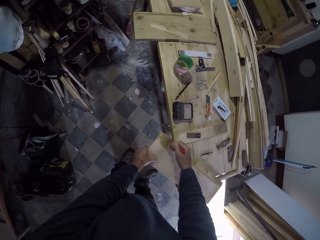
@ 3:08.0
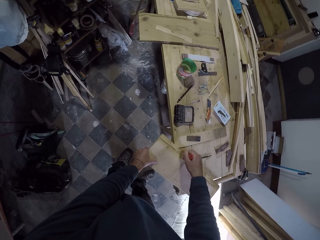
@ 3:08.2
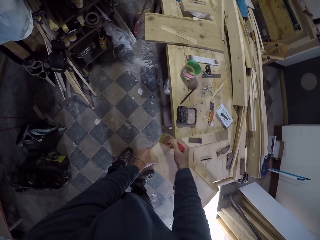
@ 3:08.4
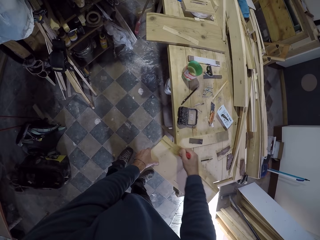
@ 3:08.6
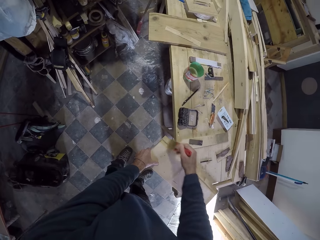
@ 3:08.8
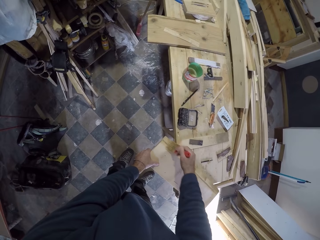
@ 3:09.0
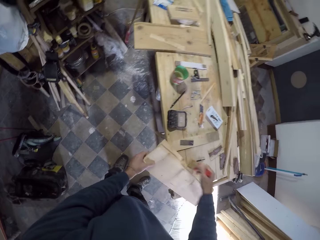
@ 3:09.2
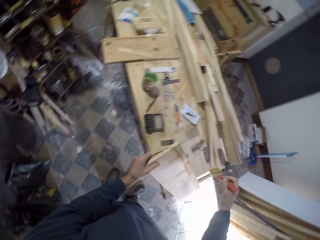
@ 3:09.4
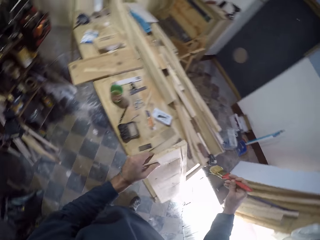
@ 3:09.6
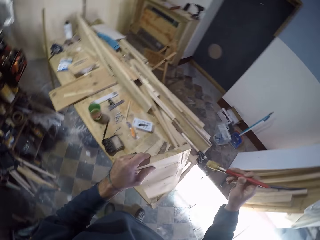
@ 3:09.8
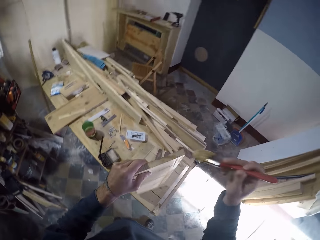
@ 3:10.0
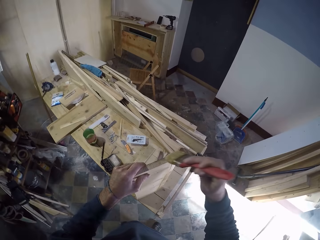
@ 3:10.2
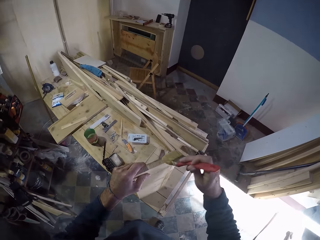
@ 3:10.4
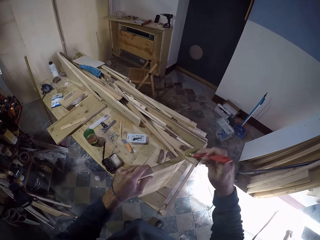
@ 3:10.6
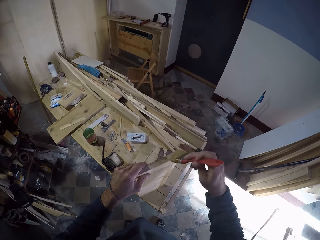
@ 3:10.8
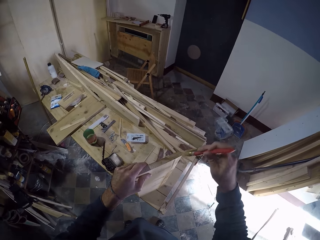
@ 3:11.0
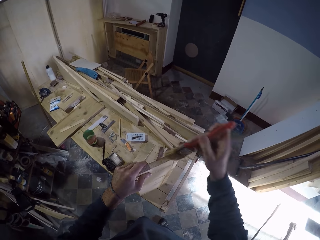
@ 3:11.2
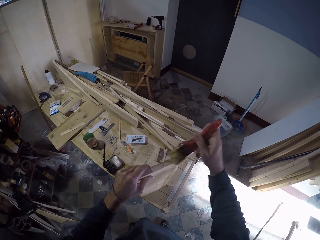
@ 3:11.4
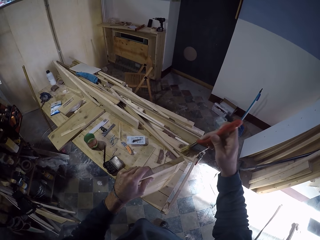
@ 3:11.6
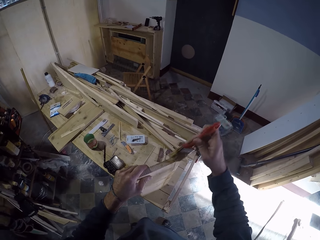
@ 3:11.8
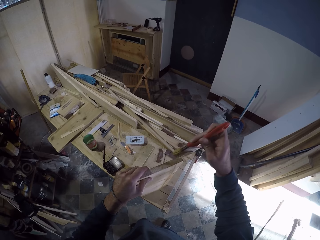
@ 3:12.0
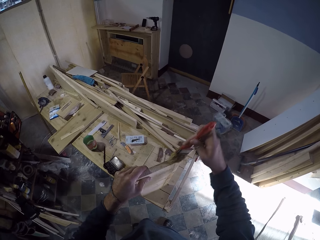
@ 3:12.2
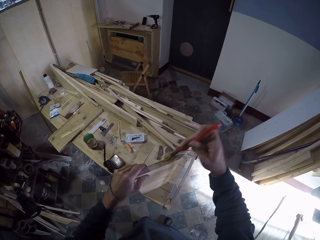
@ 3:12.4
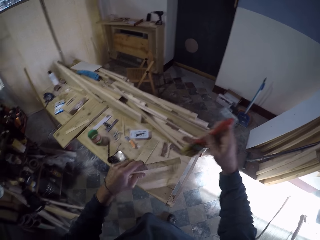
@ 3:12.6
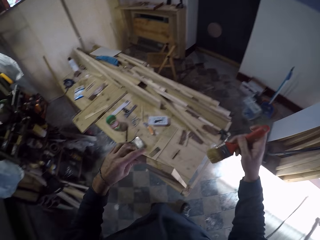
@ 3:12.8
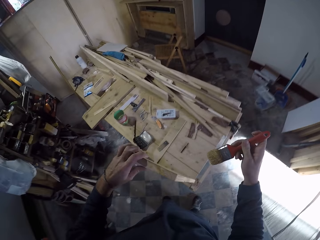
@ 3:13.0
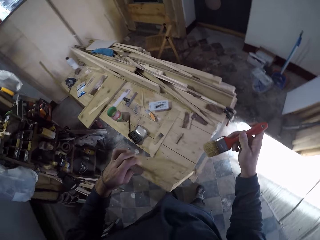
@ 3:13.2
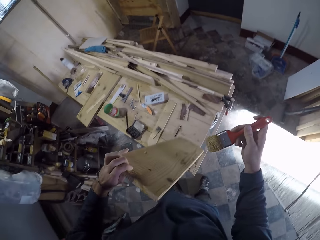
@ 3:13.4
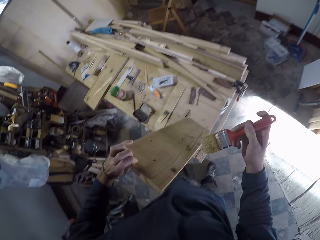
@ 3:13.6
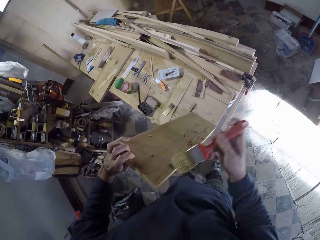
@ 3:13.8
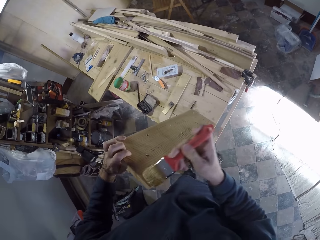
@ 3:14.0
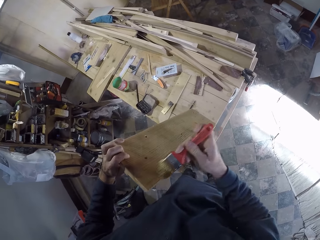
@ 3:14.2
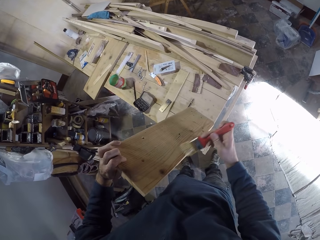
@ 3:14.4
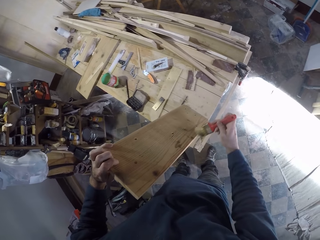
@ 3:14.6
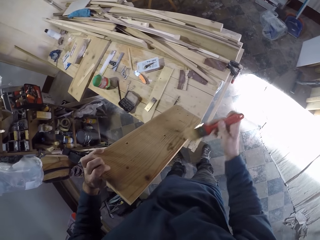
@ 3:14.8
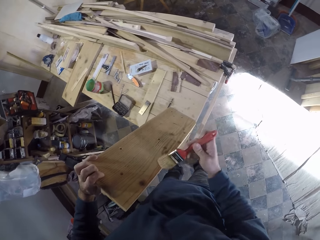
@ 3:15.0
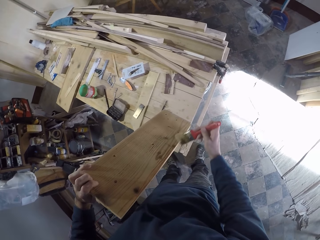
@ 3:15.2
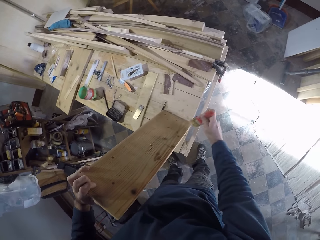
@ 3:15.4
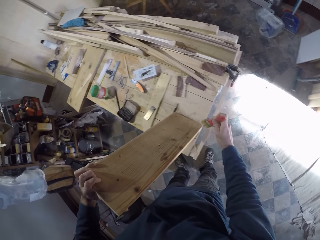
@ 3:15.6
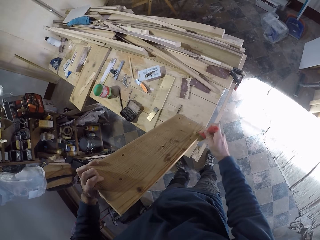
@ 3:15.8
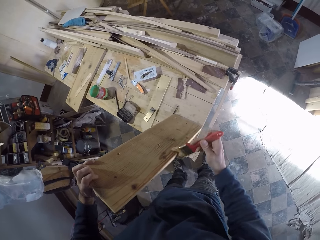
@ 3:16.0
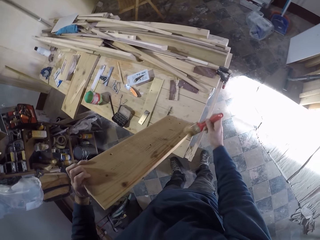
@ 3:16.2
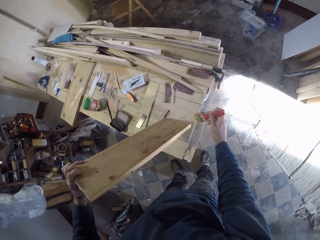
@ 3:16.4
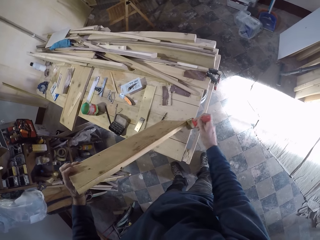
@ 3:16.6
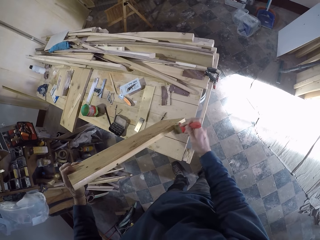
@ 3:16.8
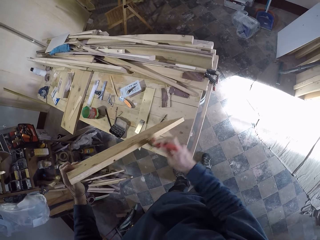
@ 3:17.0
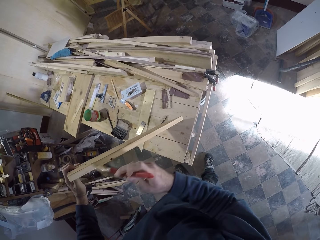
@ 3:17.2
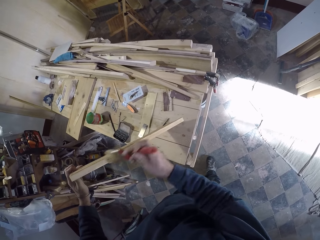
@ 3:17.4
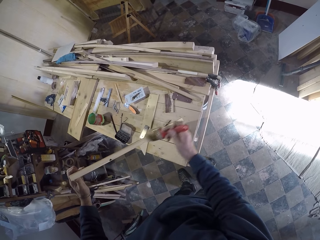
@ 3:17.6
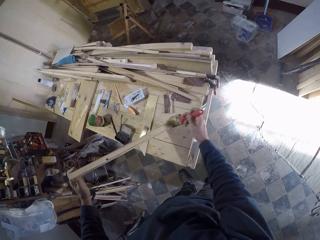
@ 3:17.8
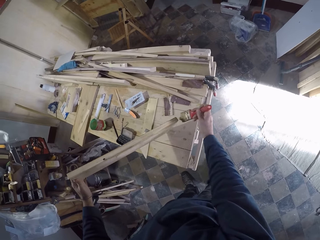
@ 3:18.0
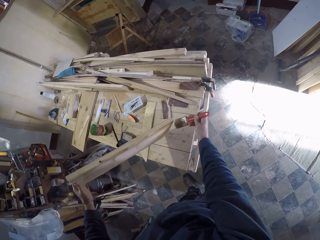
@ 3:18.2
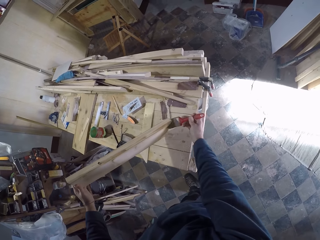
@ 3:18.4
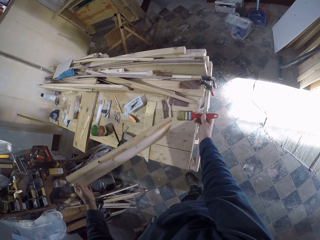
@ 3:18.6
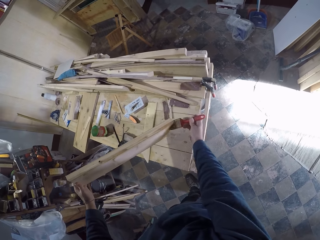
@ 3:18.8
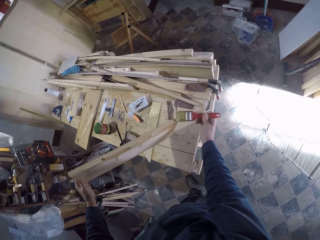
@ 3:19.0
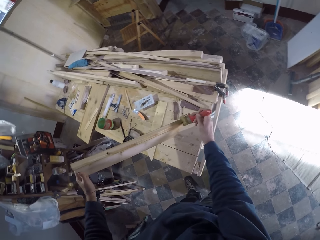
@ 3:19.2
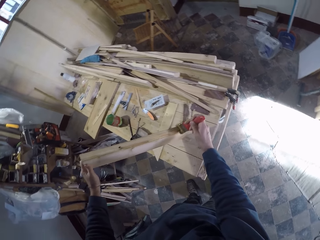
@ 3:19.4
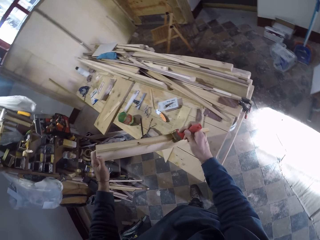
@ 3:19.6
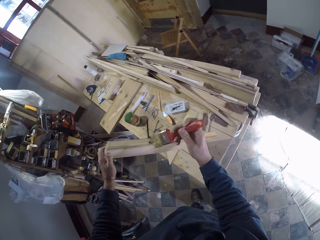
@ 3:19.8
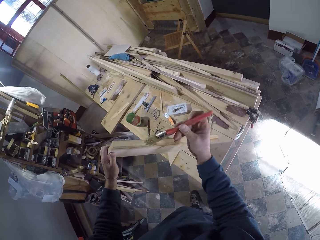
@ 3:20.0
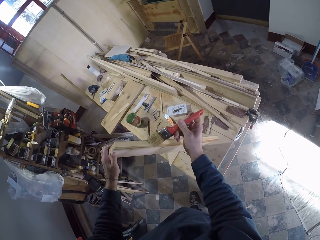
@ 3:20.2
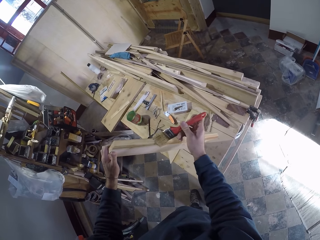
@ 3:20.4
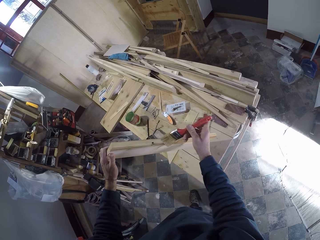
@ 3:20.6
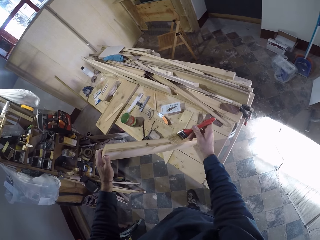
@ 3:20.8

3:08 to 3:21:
The camera wearer stands the wooden plank on the work bench with his left hand. He coats the wooden plank with the paint brush in his right hand. He turns the wooden plank with his right hand. He coats the side of the wooden plank with the paint brush in his right hand. He turns the wooden plank with his right hand.

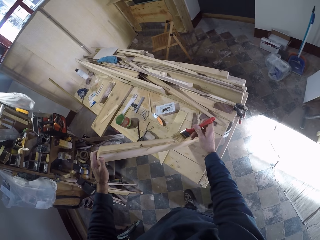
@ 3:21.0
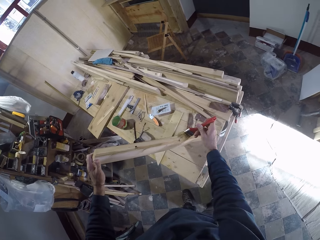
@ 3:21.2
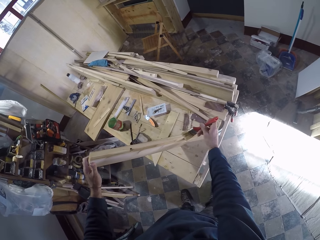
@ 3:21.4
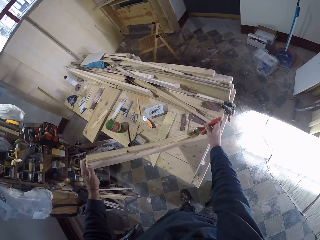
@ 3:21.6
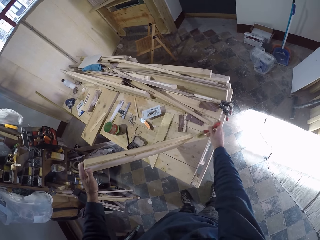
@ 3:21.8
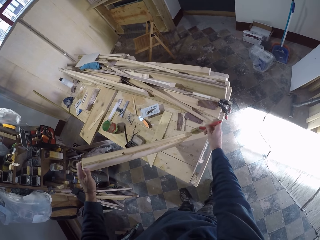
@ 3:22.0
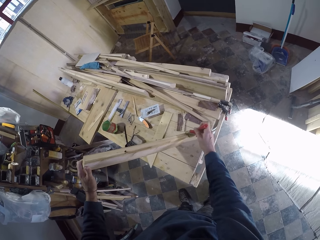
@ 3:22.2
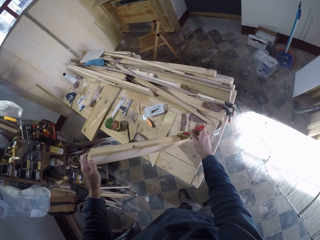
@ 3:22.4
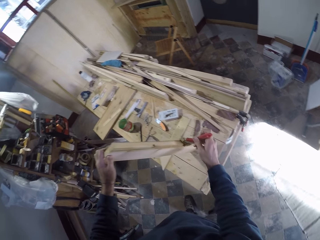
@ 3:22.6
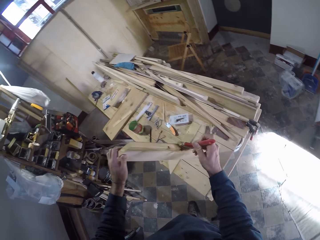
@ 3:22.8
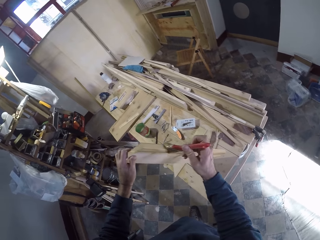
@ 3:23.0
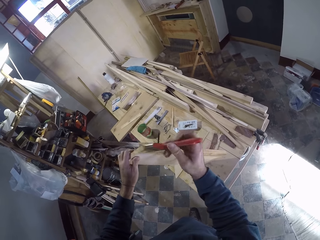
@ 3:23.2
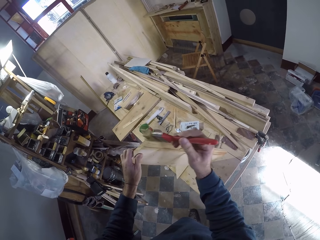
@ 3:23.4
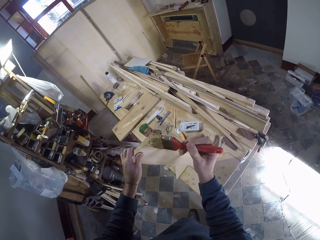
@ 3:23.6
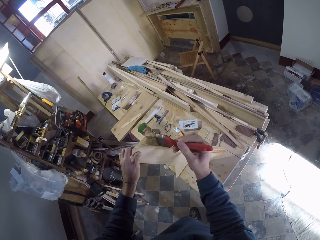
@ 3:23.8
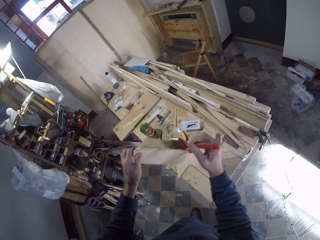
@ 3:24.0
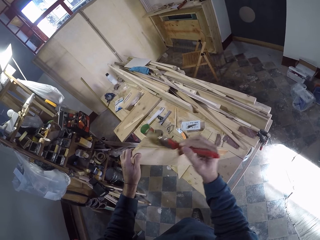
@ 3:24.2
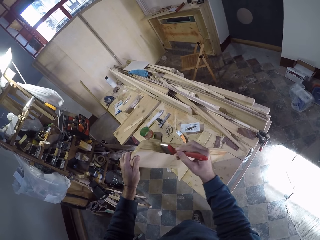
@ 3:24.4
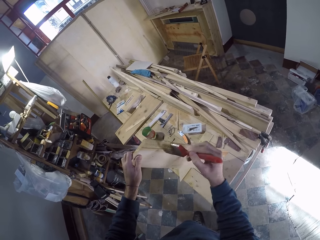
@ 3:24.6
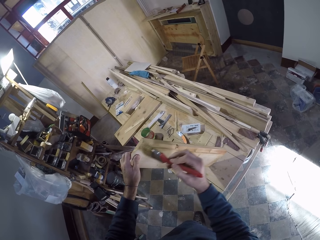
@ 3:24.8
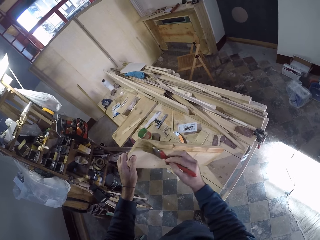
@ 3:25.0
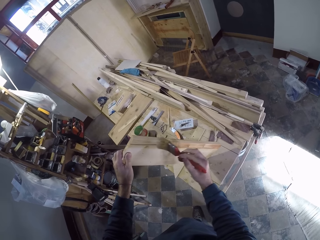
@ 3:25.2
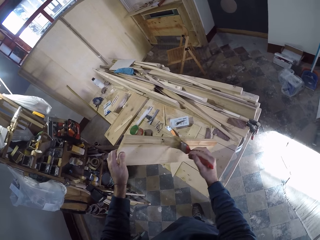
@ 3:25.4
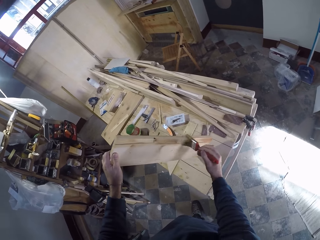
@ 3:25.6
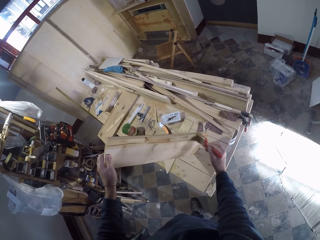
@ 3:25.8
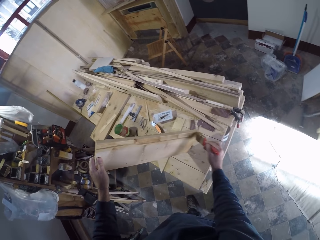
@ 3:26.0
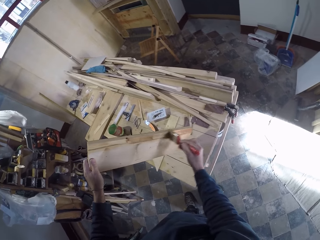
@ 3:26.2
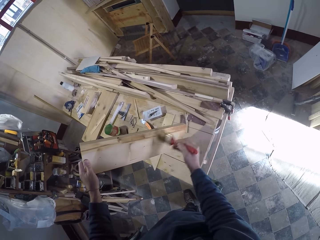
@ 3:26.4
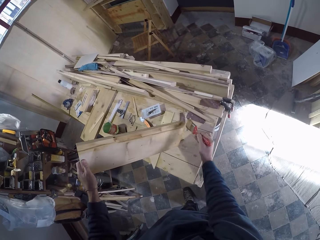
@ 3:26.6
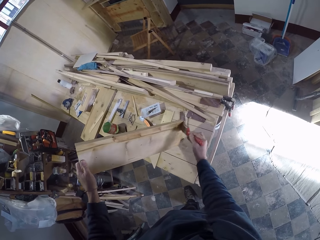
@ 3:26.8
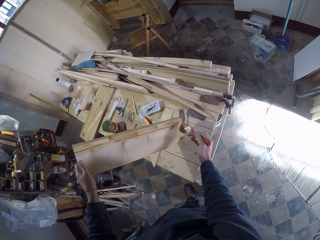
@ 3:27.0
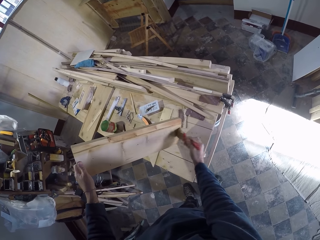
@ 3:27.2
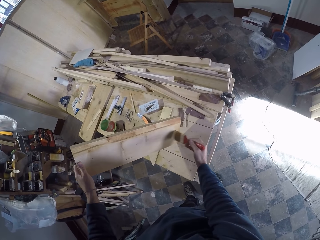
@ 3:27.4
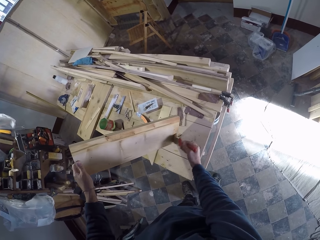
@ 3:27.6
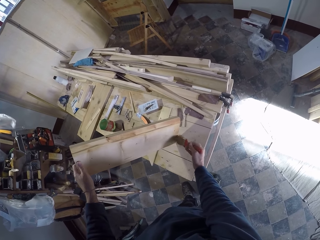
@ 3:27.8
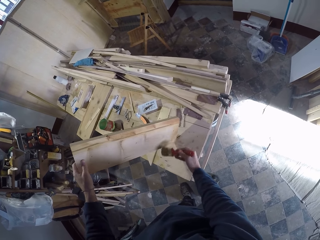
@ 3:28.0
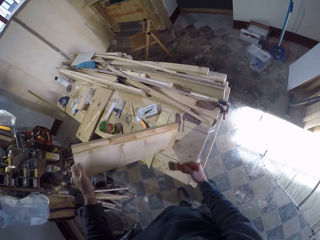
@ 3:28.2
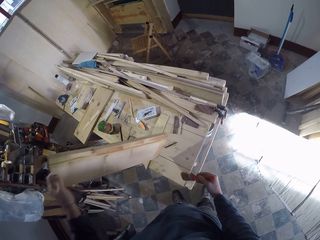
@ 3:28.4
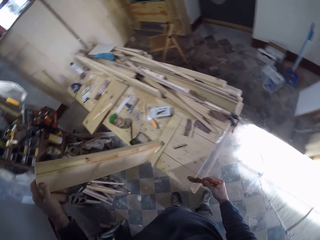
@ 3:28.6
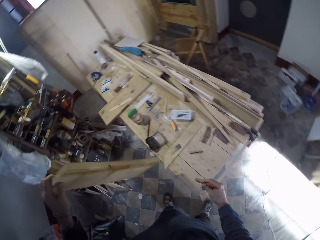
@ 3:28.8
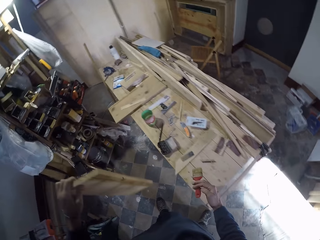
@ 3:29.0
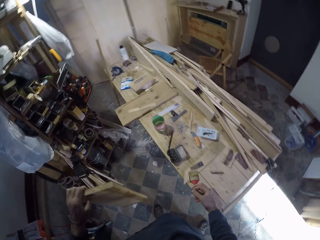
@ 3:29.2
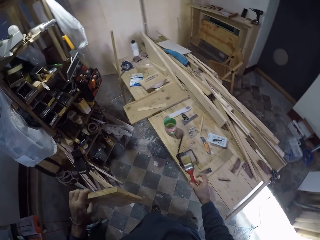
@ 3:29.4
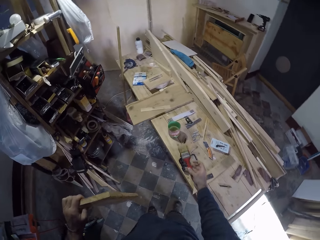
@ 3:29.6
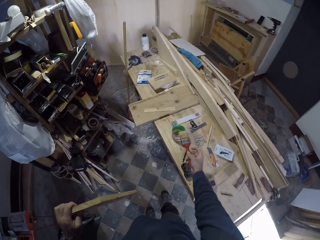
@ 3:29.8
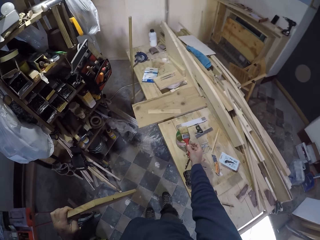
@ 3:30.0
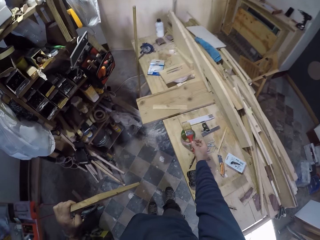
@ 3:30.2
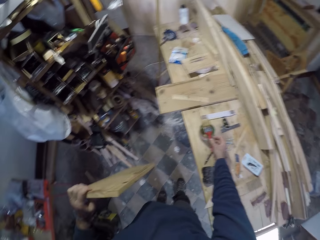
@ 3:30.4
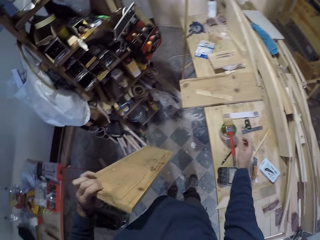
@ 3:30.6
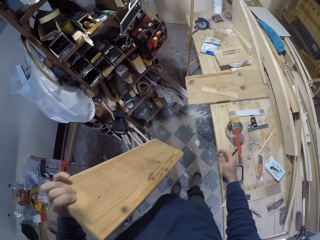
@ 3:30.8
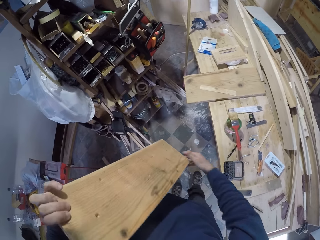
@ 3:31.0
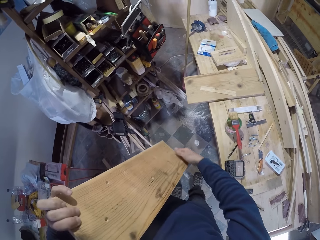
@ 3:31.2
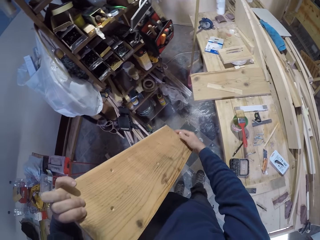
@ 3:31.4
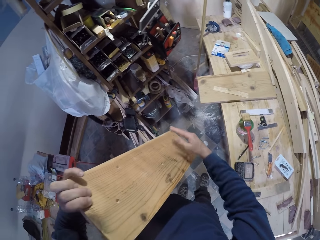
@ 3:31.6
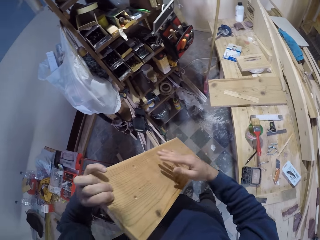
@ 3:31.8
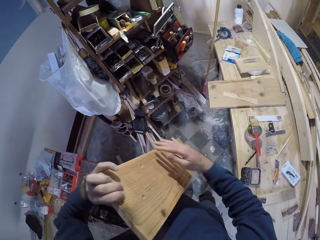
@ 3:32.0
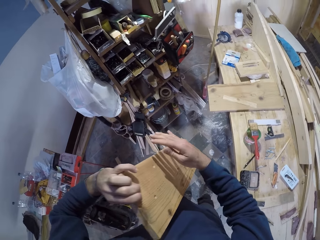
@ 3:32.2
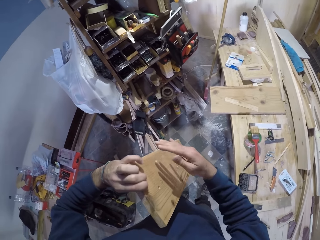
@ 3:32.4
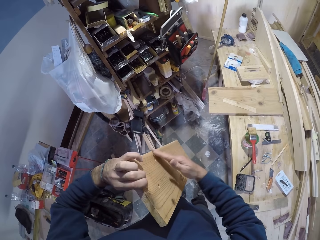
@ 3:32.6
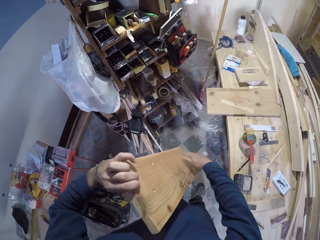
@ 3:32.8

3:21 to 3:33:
The camera wearer drops the wooden plank from the work bench with his left hand. He drops the paint brush on a sellotape with his right hand. He lifts the wood from the bench. He holds the wooden plank with both hands. He wipes the wooden plank with his right hand.
